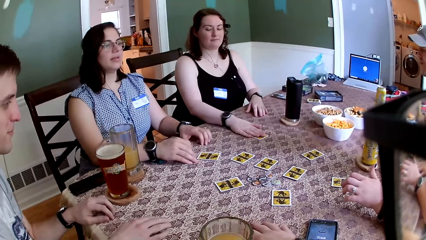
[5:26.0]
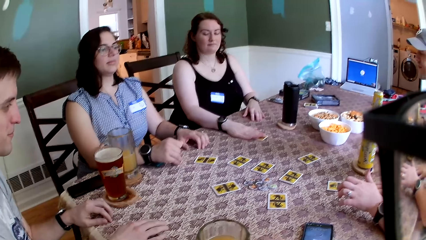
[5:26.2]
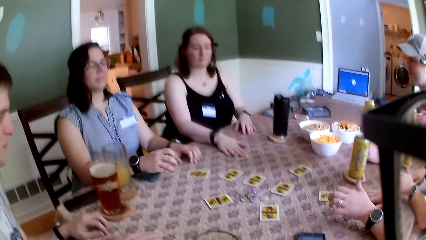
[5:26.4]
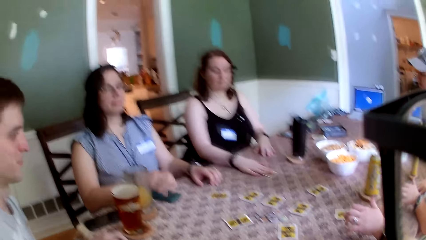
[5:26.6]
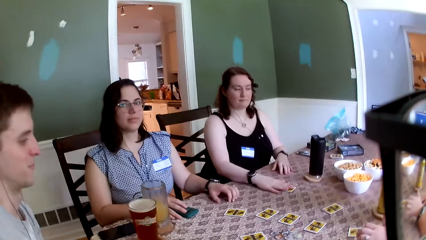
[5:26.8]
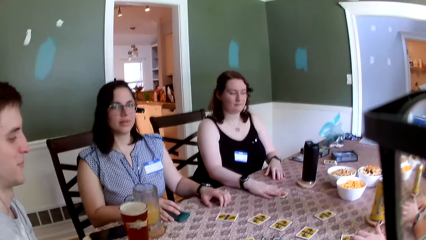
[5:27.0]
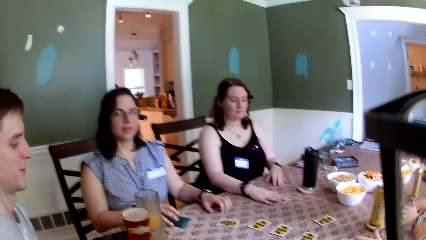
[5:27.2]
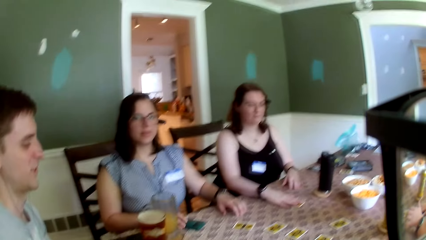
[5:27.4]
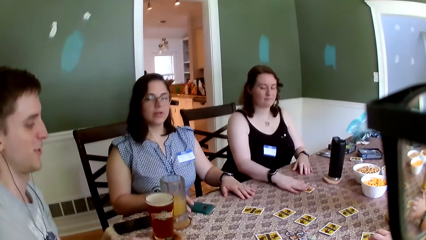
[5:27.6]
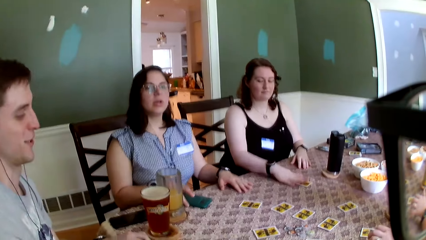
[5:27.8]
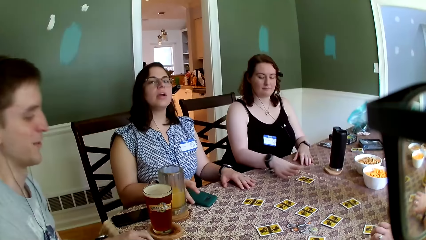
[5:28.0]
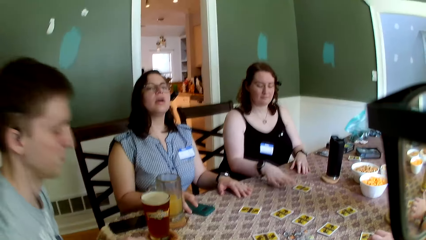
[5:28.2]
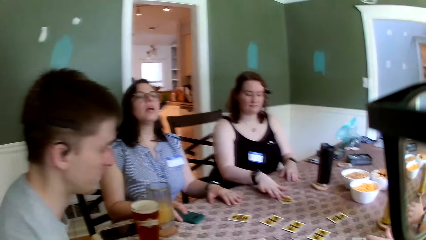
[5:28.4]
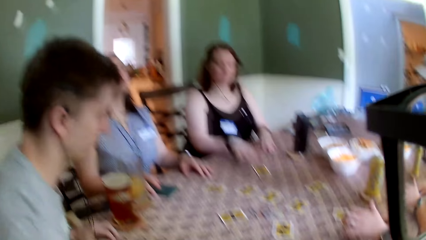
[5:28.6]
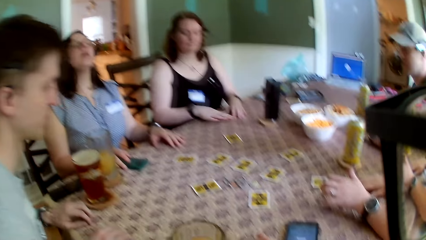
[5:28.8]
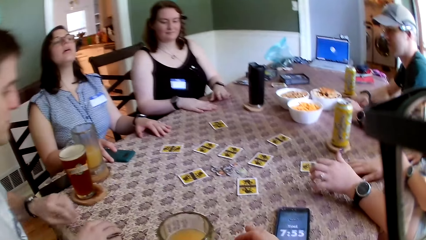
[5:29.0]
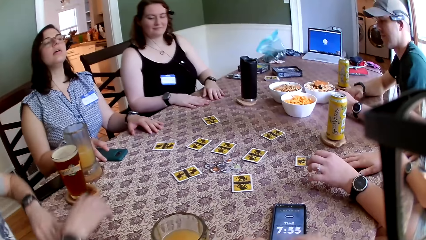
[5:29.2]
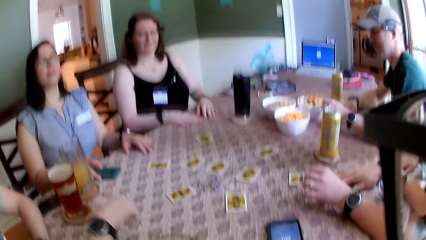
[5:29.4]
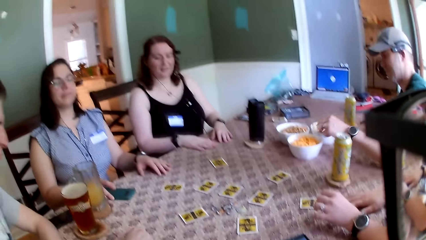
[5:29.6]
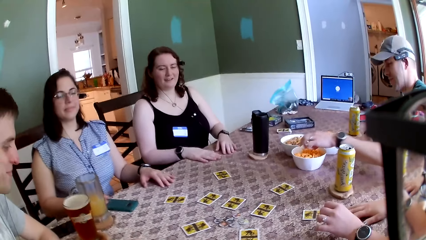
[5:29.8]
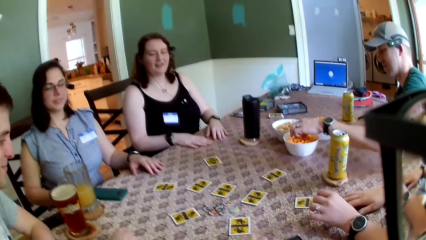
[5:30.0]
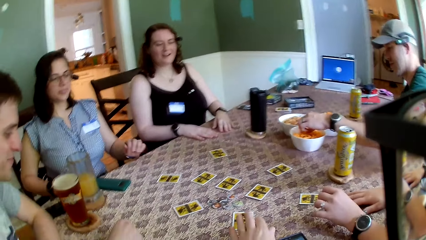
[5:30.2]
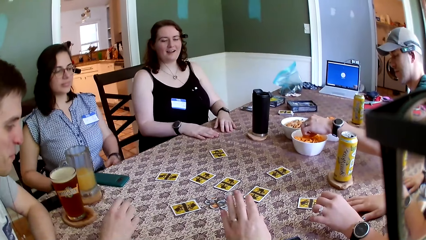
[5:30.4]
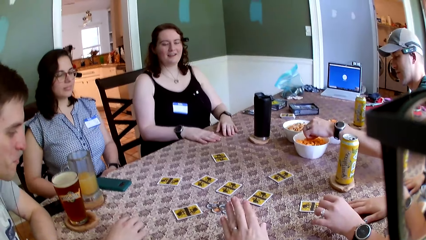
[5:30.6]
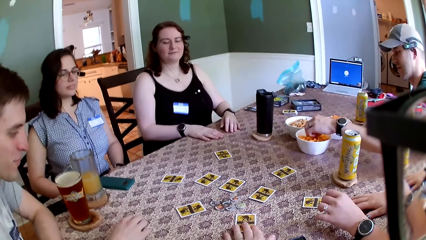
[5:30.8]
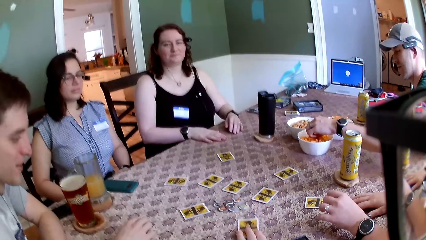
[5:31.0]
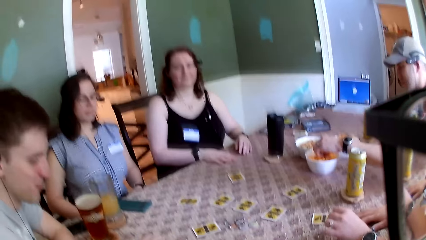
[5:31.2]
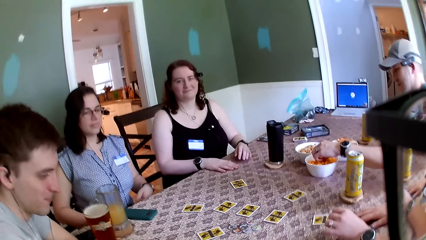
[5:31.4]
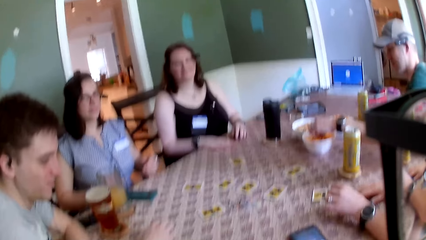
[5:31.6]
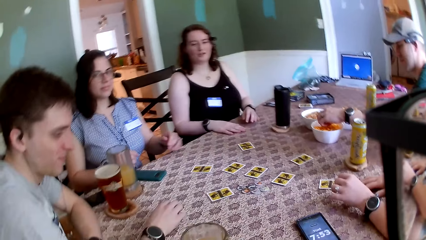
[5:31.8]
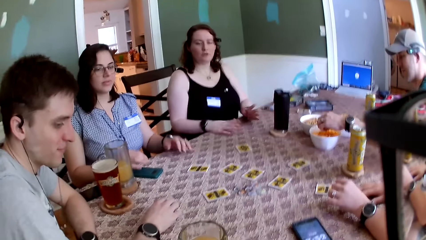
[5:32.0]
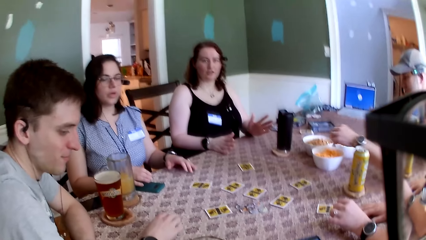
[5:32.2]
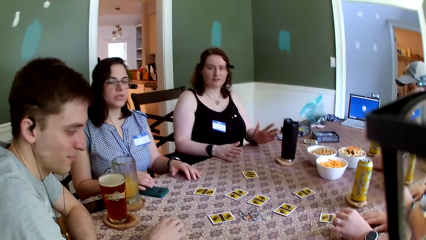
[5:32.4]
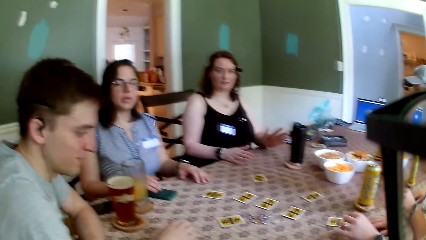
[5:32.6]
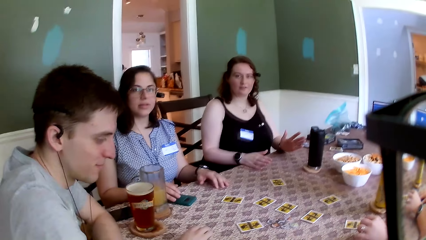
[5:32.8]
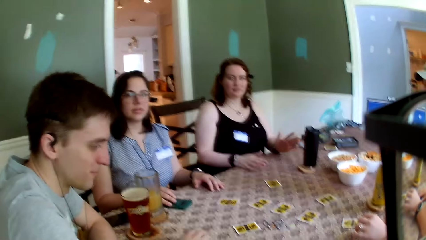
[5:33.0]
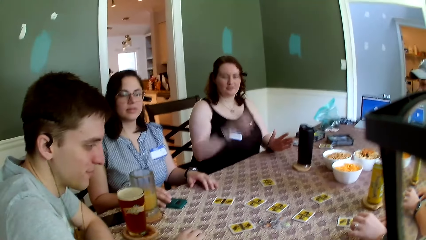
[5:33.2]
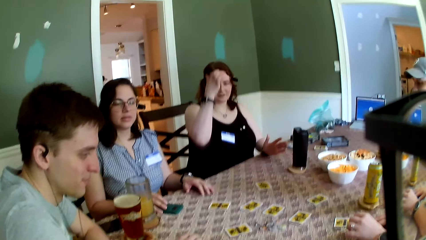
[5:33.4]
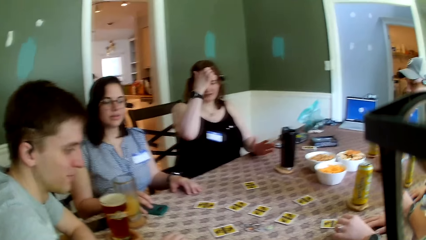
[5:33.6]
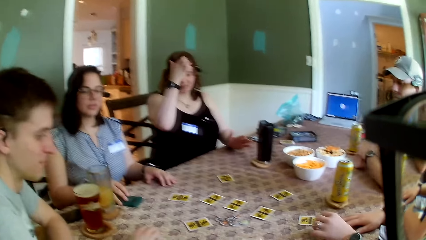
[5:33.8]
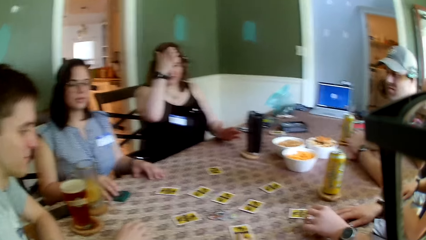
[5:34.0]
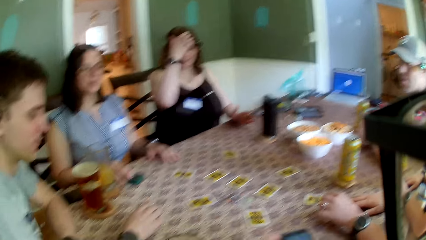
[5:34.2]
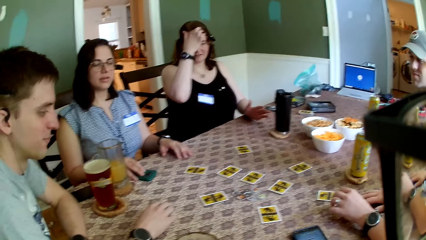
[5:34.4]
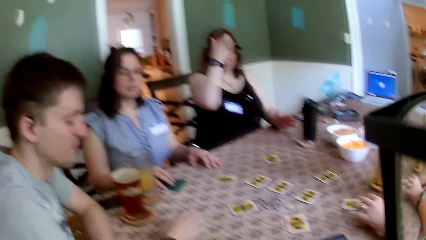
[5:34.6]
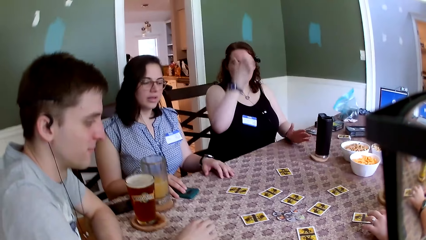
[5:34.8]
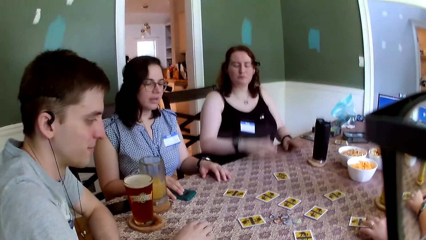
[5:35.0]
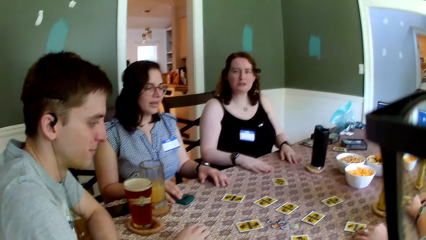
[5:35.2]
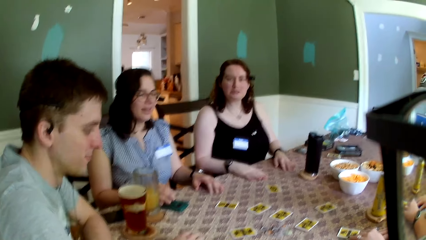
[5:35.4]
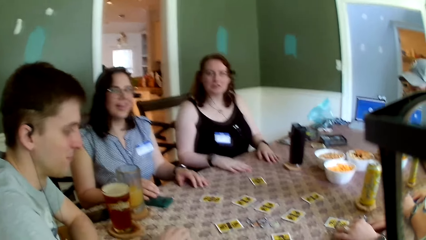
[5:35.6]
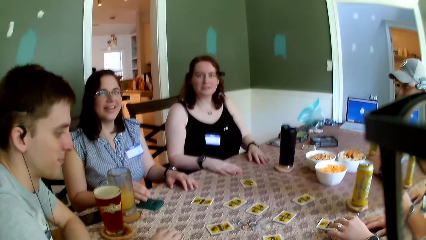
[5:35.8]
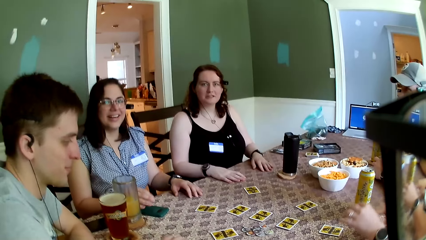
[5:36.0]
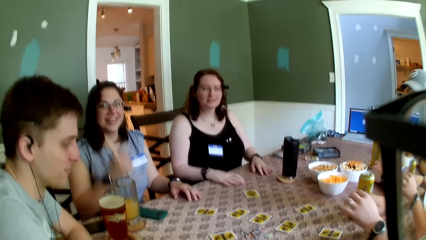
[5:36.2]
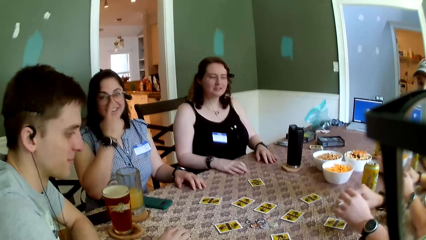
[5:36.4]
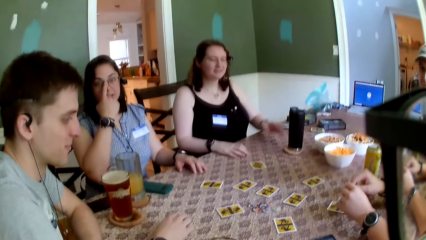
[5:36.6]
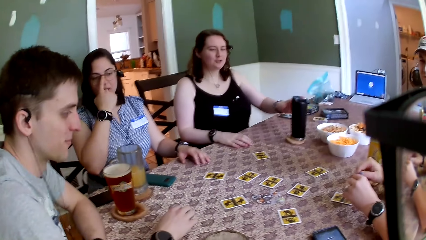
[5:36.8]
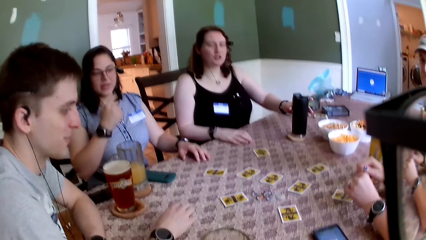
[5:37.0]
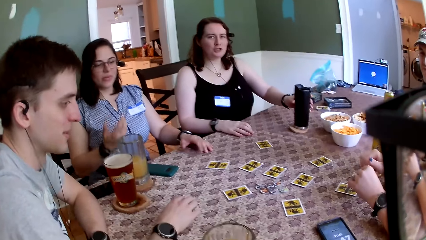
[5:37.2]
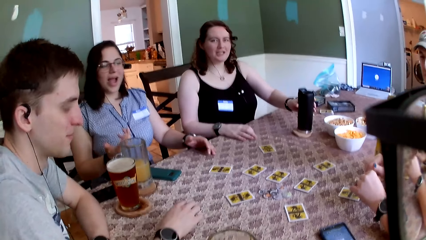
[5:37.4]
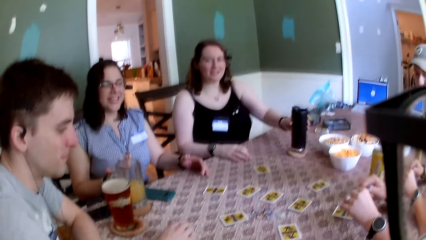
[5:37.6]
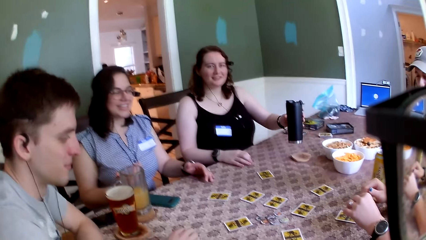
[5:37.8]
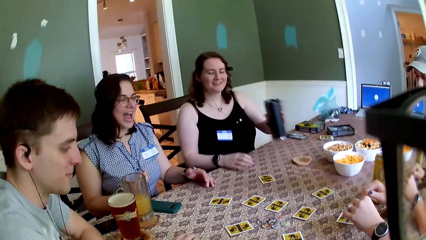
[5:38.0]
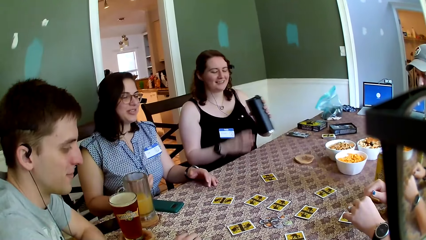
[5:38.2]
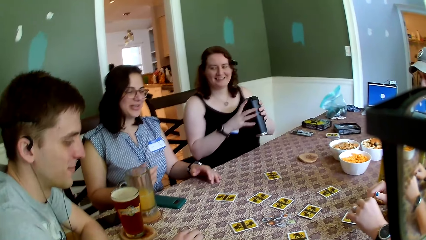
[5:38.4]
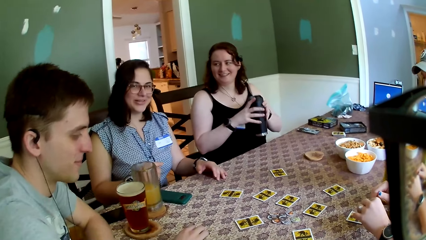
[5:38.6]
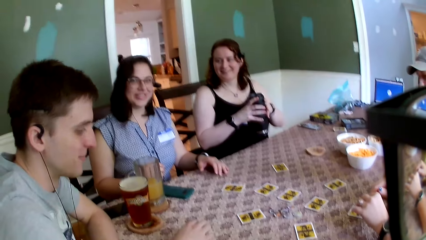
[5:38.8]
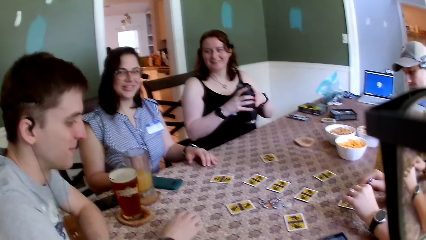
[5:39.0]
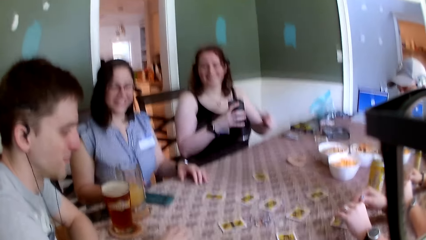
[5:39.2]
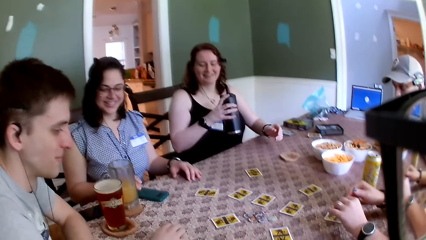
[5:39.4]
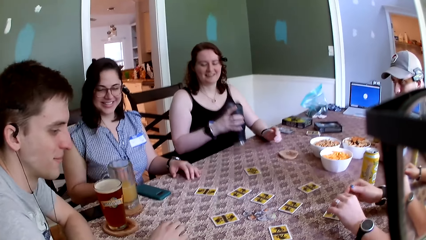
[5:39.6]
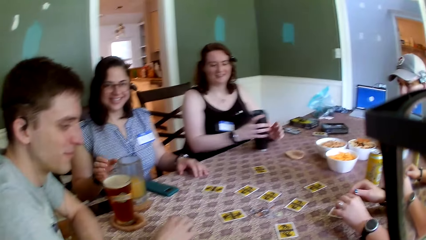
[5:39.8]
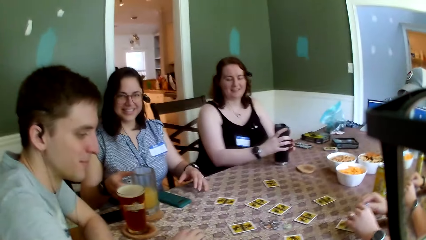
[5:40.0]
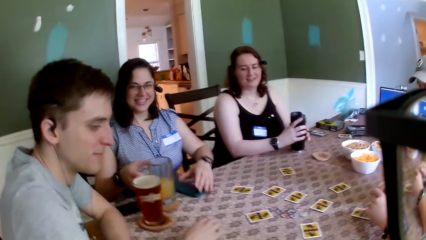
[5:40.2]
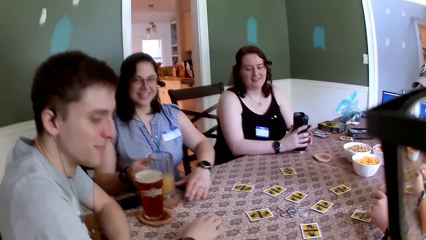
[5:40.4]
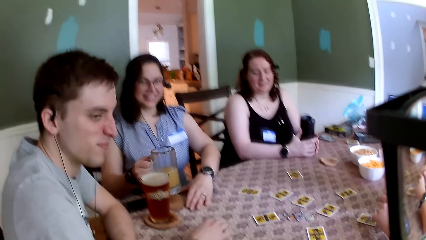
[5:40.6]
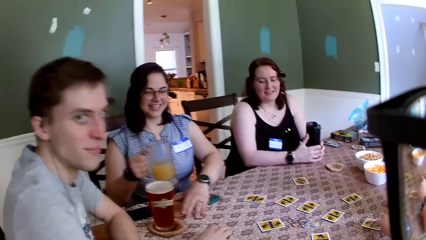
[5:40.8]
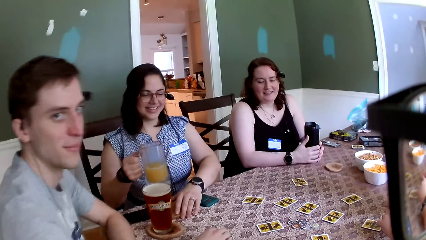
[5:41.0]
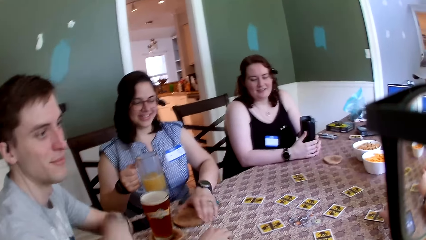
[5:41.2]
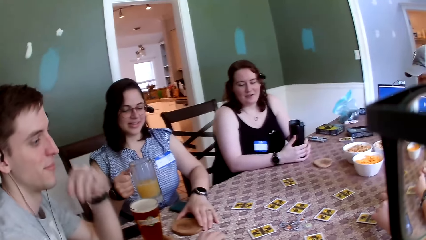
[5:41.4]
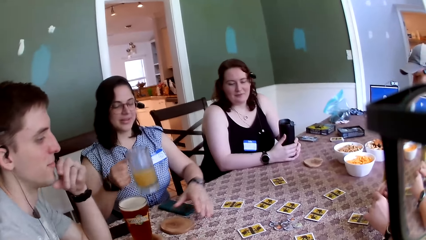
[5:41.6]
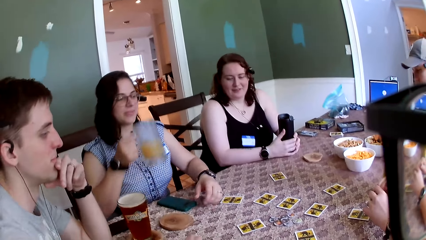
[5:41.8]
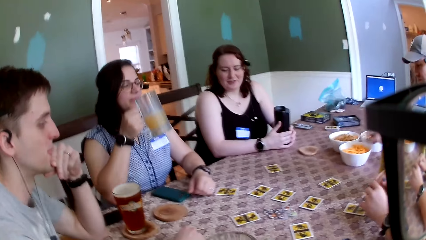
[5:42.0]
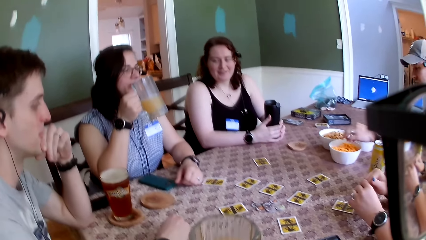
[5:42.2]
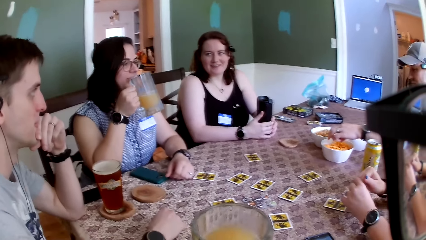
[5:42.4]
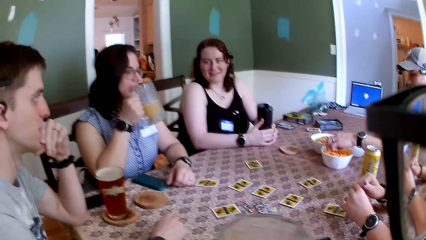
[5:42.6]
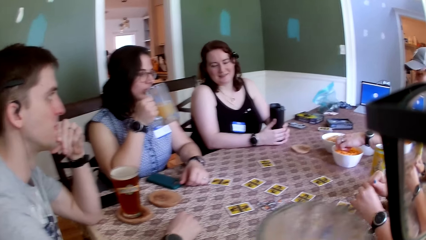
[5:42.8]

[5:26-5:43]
The camera wearer removes his right hand from the card on the table. A woman removes her right hand from the card on the table. The camera wearer looks around. A man rests his left arm on the table. Another man picks a snack from a bowl on the table with his left hand. The camera wearer picks a card from the table with his left hand. Another woman scratches her head with her right hand. The other woman drops her right hand on the table. The first woman touches her glasses with her left index finger. The other woman picks an insulated cup with her left hand from the table. The other woman holds the insulated cup with both hands. The other woman drops the insulated cup on the table with her right hand. The first woman picks a cup from the table with her right hand. The first woman shifts a coaster on the table with her left hand. The first woman holds a glass.
